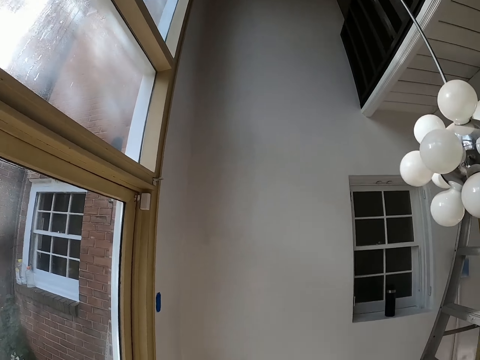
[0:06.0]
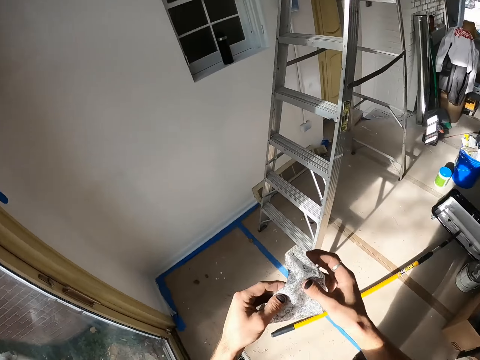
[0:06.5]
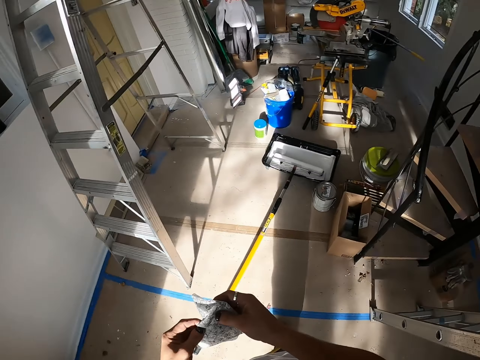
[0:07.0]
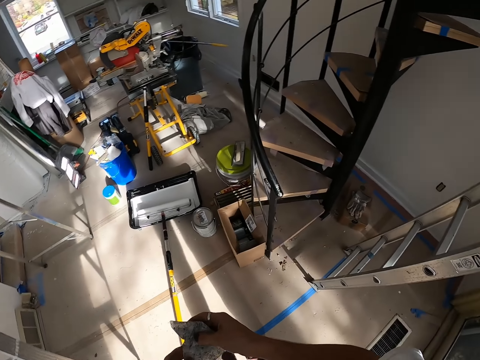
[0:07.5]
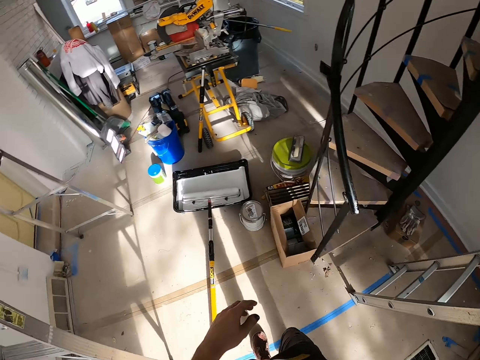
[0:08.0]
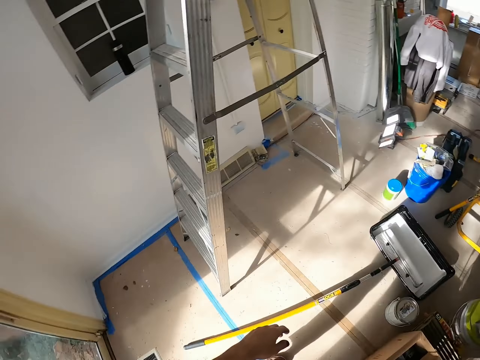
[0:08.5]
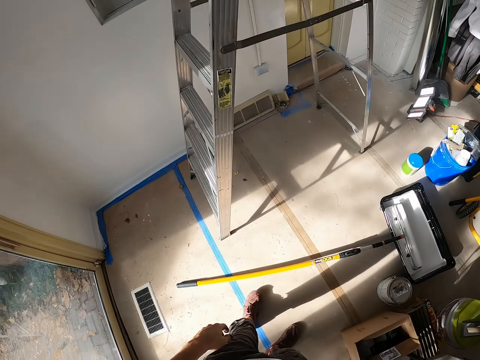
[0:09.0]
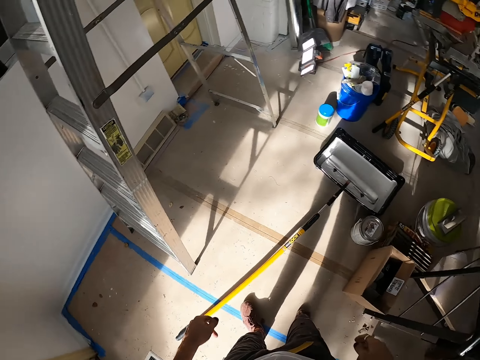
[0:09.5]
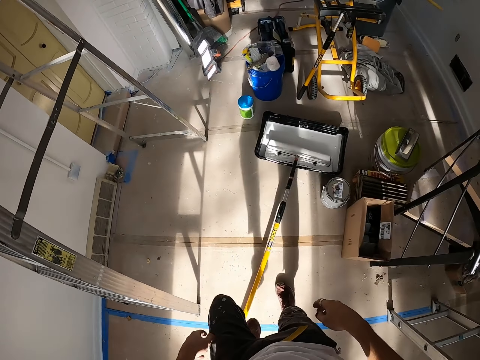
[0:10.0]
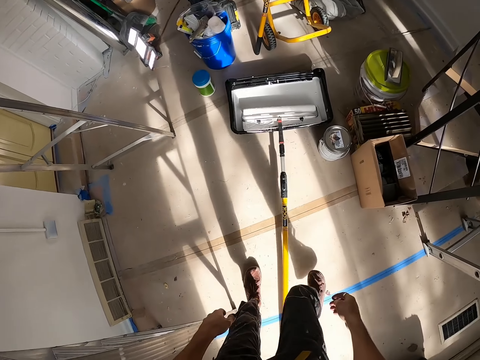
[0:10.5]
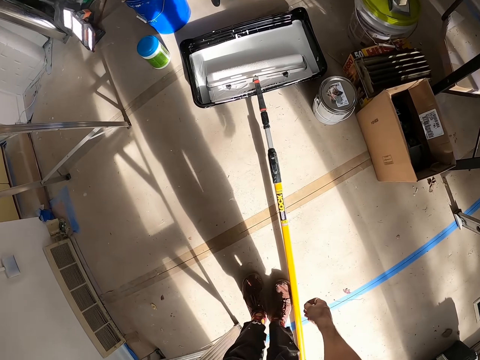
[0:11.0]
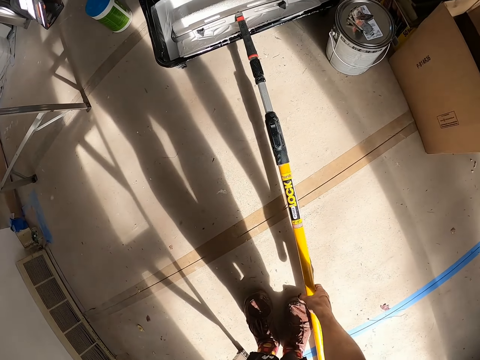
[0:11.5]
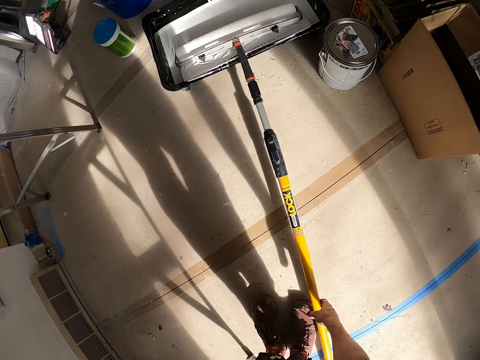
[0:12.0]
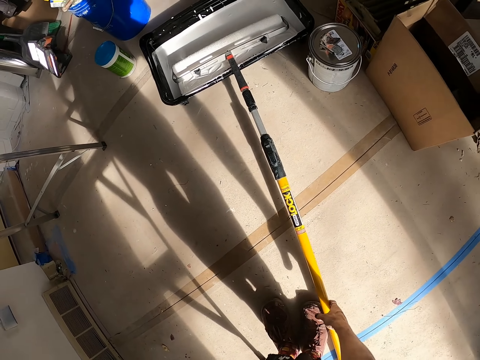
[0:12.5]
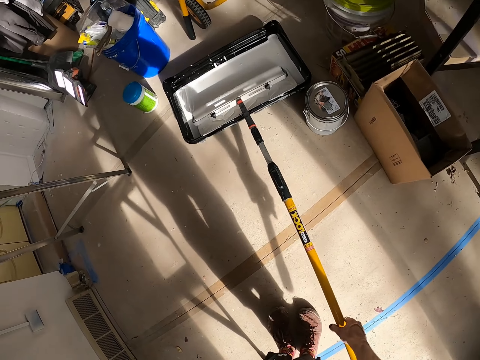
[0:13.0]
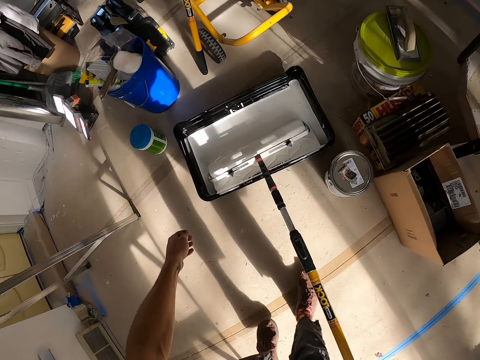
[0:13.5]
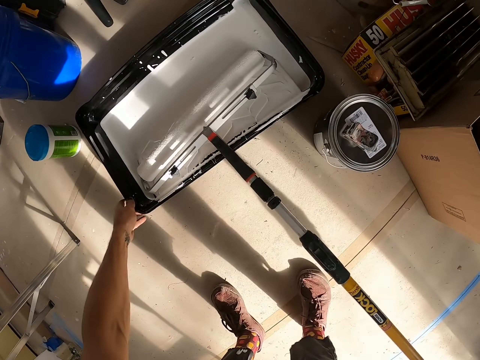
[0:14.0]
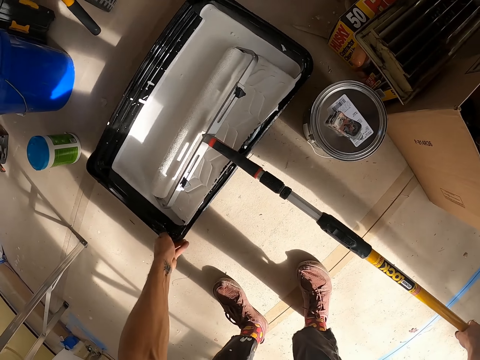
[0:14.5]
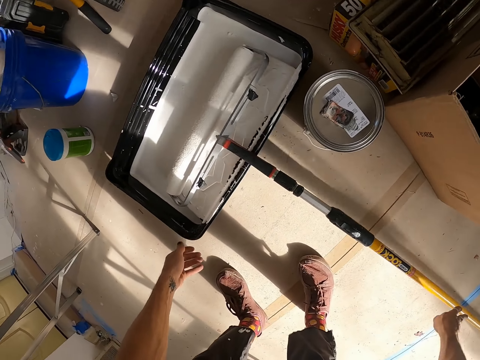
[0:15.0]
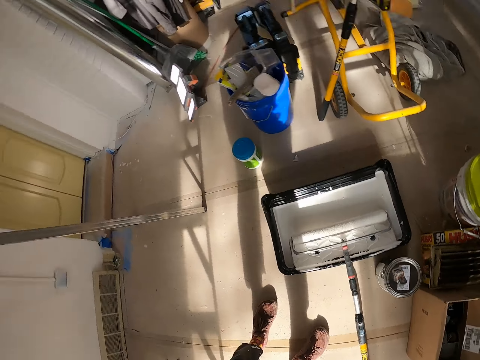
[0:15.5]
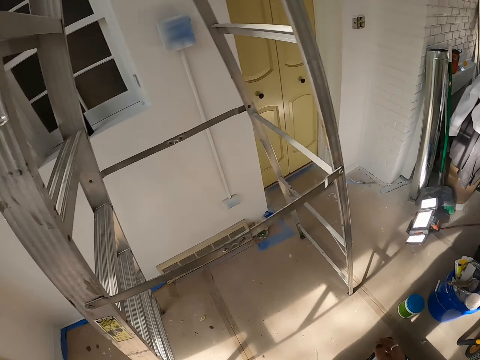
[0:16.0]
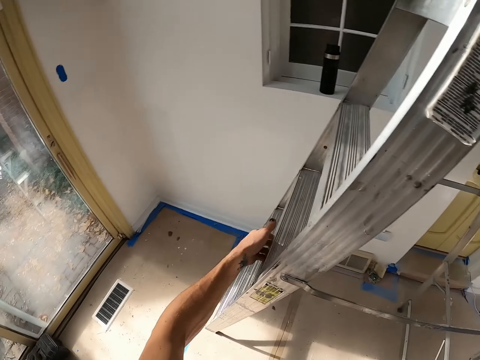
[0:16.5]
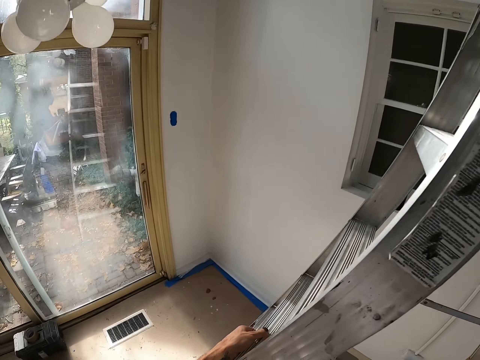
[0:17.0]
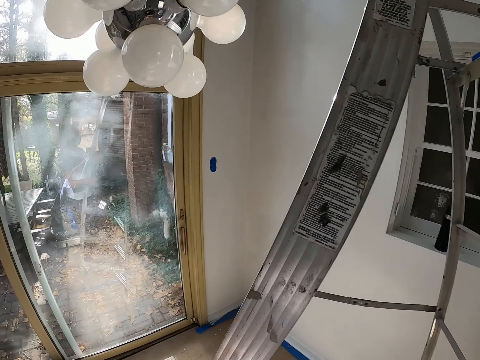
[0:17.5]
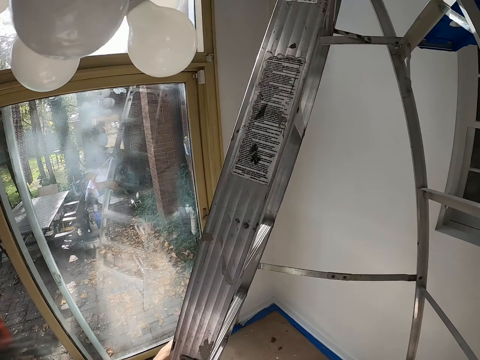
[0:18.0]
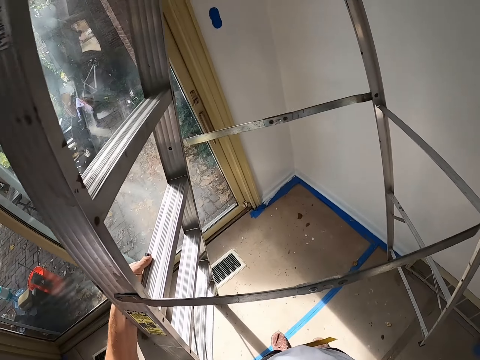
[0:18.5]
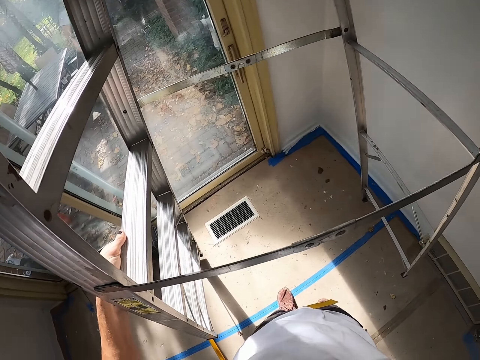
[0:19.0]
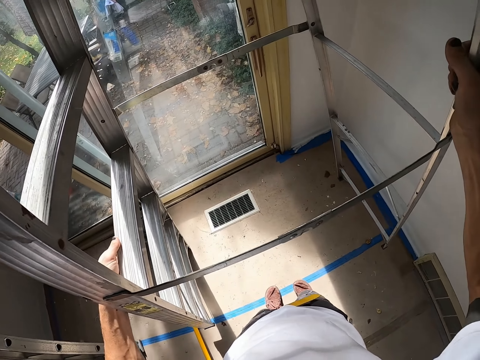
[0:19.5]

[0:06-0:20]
The camera wearer holds a rug in his hands. He looks around the house. He steps over a ladder. He picks up a roller paintbrush. He rolls the paintbrush roller in paint, pulls a paint container and drops the paintbrush roller. He moves the paint container. He stands up. He moves the ladder. He carries the ladder.

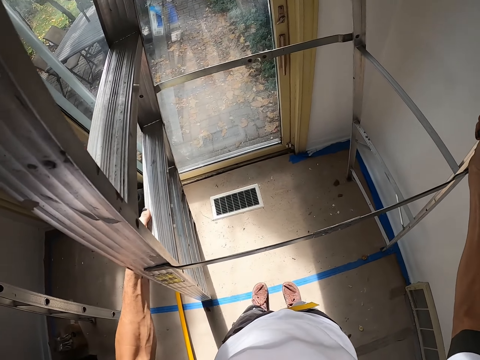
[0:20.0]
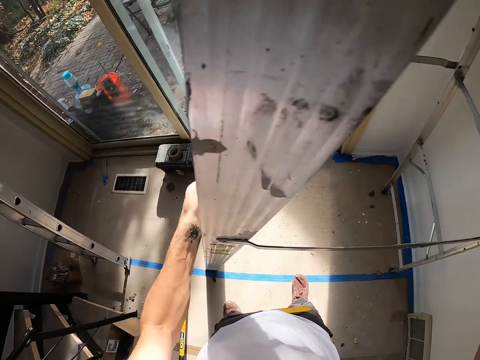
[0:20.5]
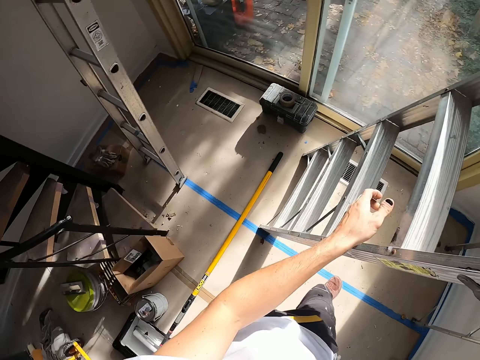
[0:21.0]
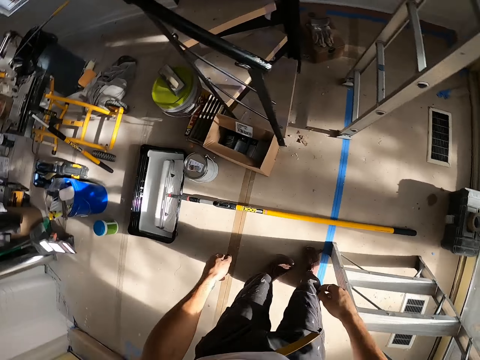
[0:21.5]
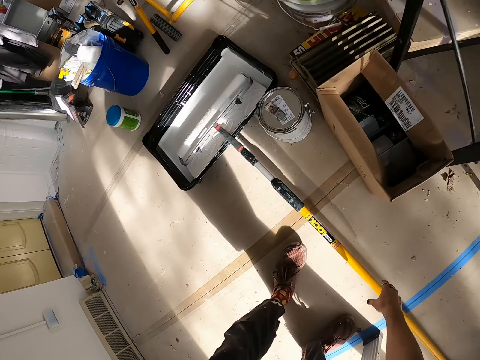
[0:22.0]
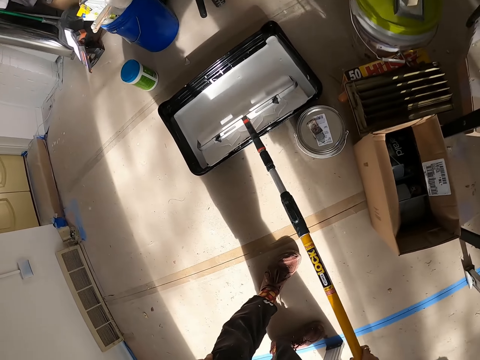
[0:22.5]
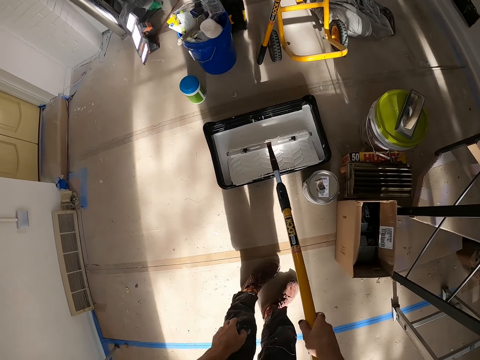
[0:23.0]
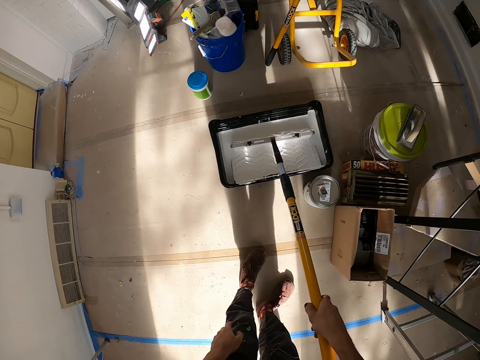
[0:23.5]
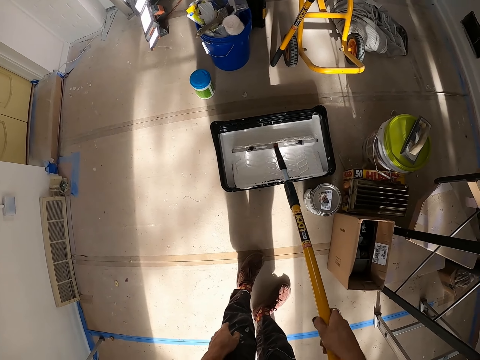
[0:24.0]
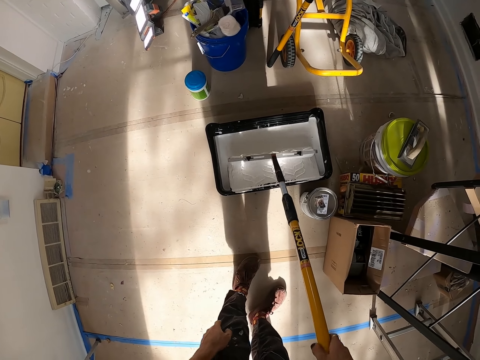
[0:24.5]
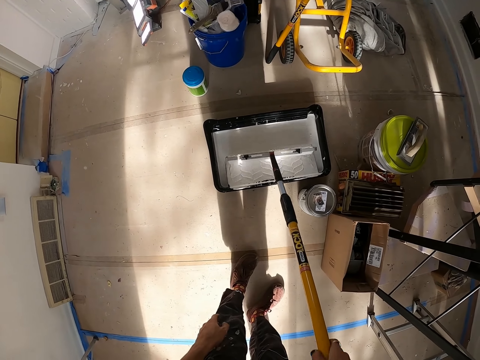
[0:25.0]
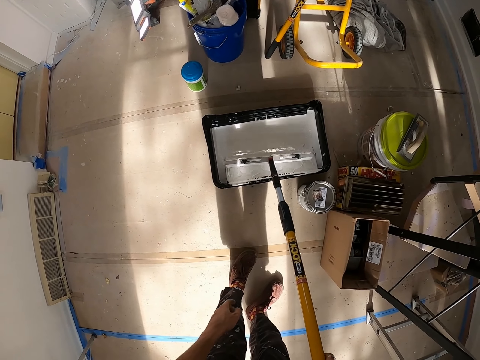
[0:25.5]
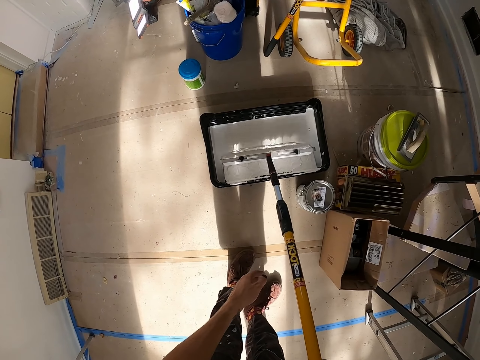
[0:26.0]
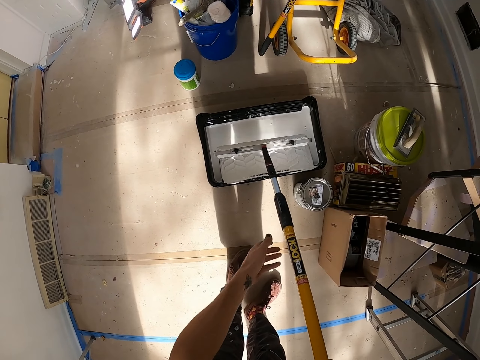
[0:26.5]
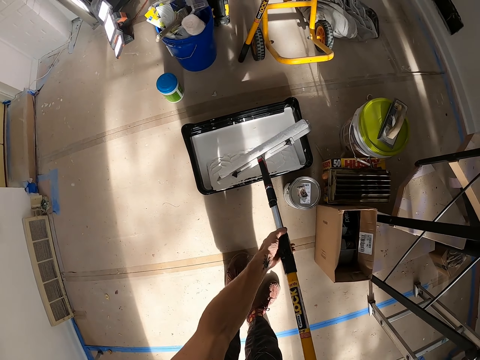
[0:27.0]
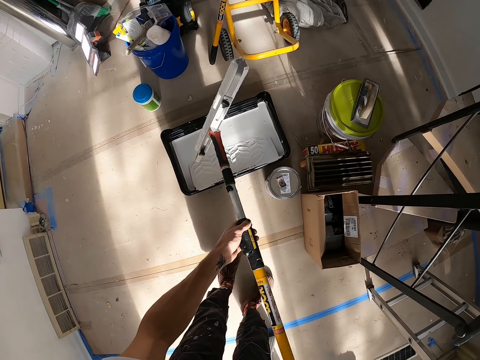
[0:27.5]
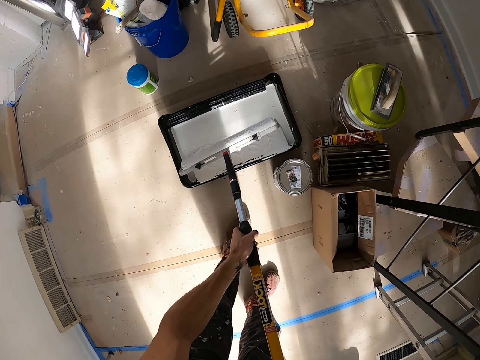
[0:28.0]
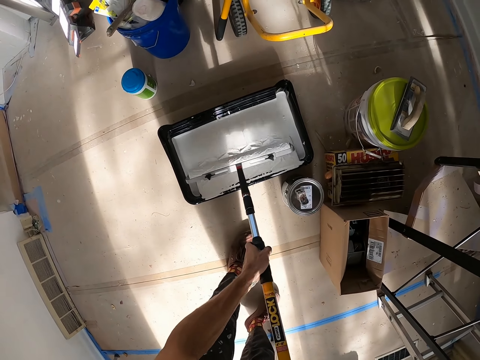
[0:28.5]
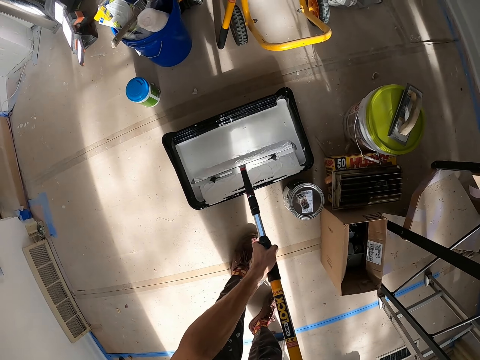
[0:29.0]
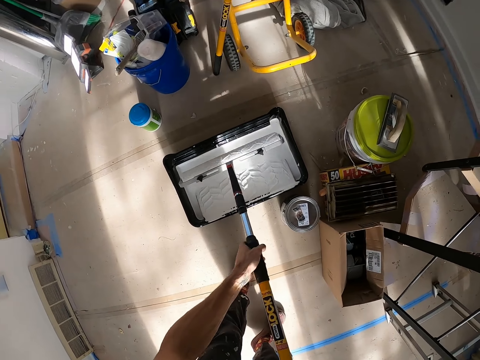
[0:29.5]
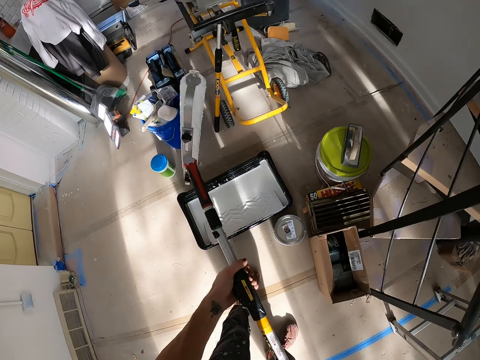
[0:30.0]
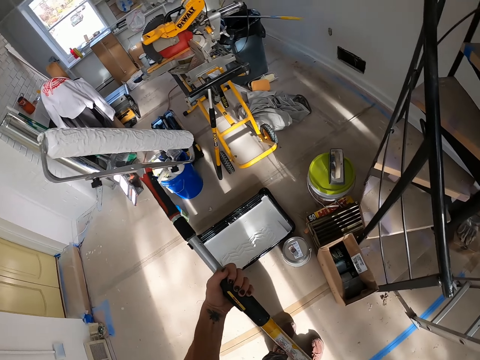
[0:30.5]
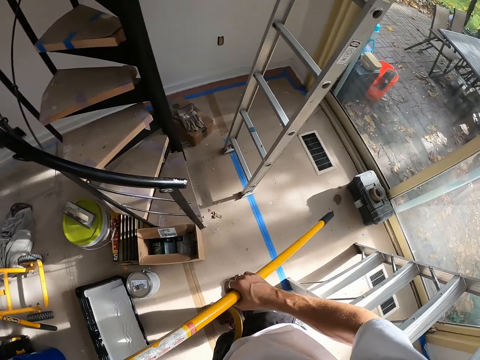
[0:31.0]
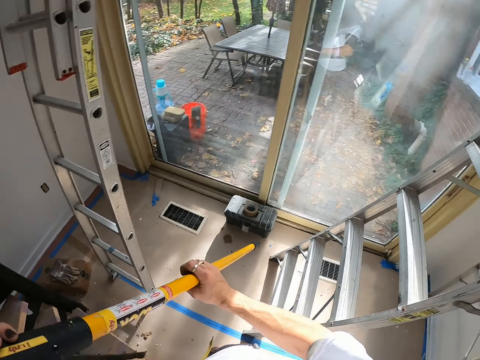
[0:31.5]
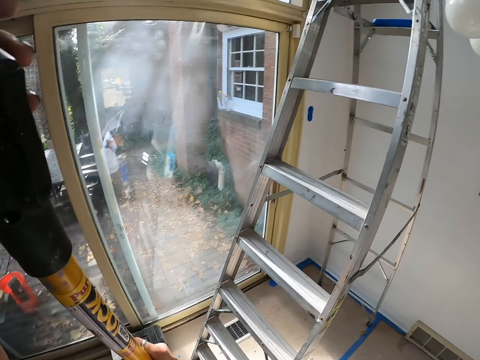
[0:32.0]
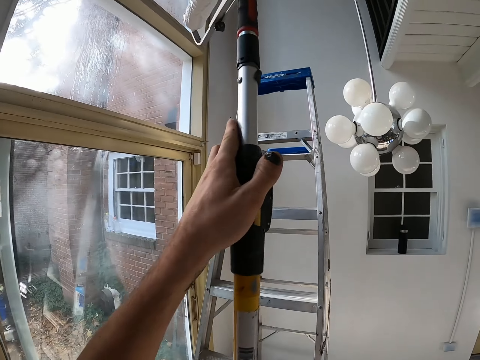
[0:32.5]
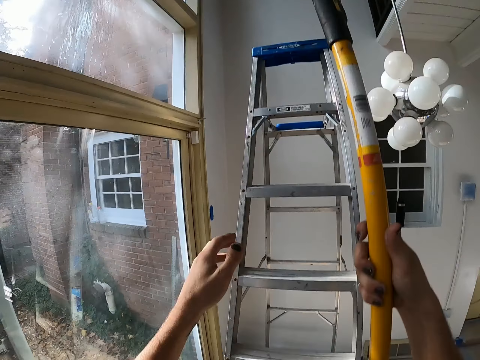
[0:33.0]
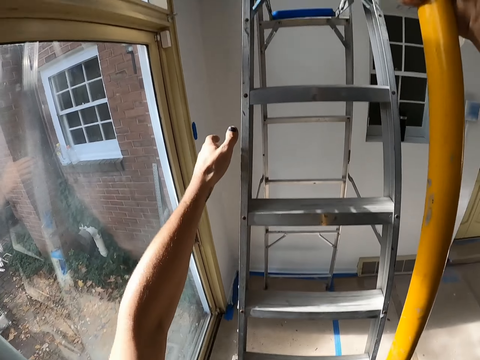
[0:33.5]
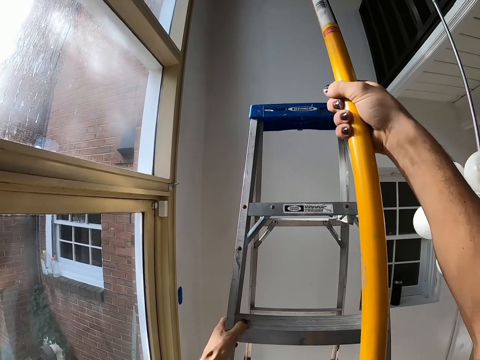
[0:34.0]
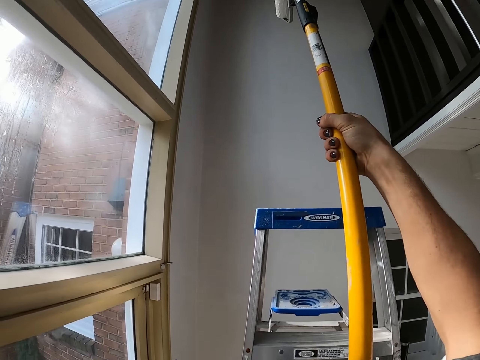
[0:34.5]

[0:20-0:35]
The camera wearer drops a ladder. They pick up a paintbrush roller. They roll the paintbrush roller in paint. They lift up the paintbrush roller. They roll the paintbrush roller in paint. They lift up the paintbrush roller. They turn around. They climb up the ladder.
